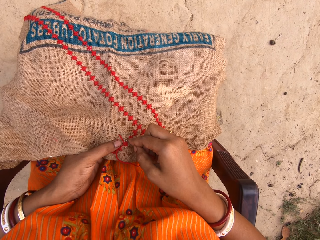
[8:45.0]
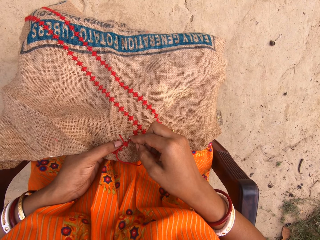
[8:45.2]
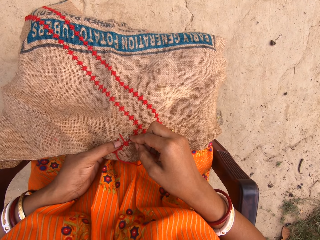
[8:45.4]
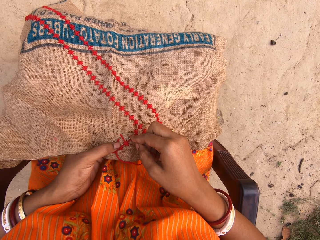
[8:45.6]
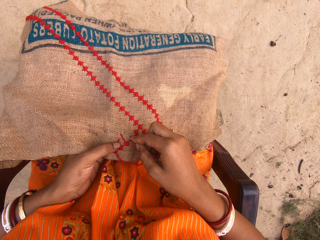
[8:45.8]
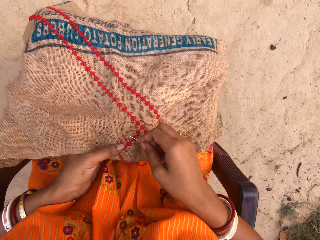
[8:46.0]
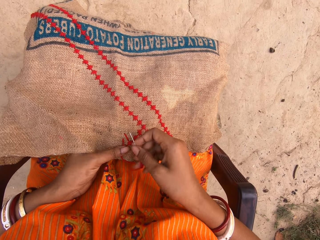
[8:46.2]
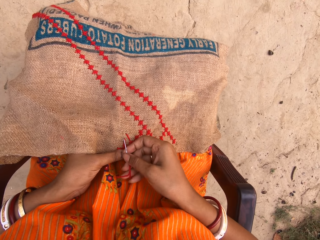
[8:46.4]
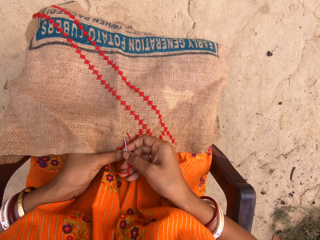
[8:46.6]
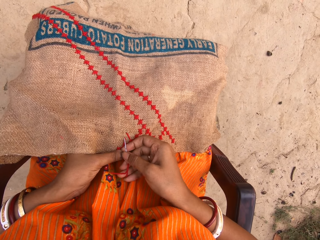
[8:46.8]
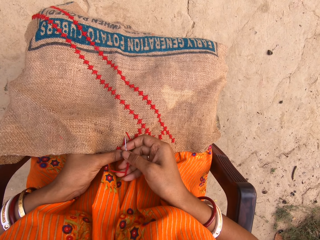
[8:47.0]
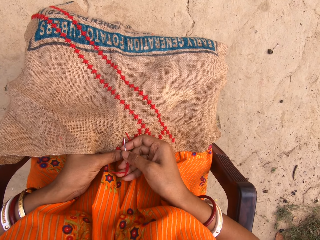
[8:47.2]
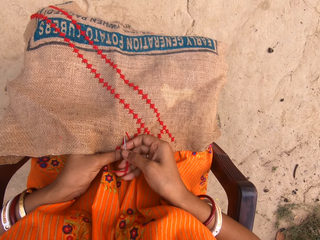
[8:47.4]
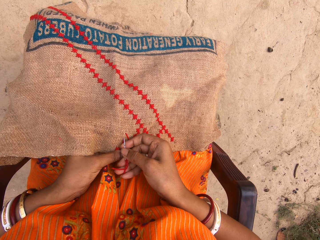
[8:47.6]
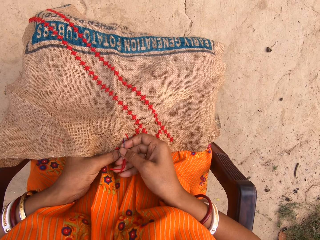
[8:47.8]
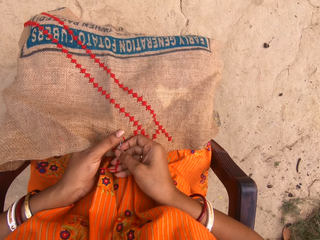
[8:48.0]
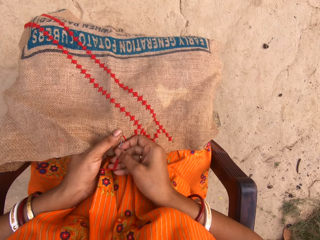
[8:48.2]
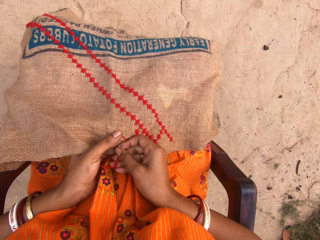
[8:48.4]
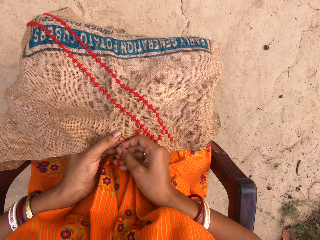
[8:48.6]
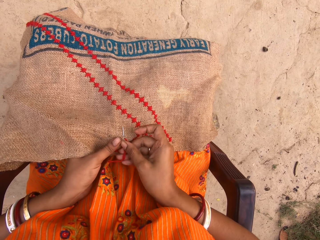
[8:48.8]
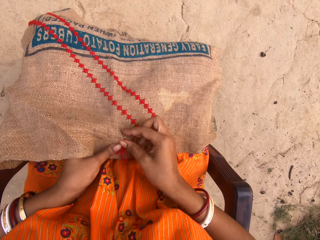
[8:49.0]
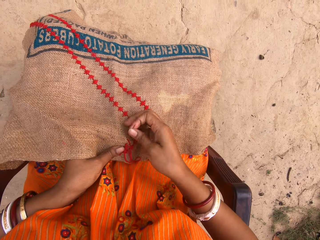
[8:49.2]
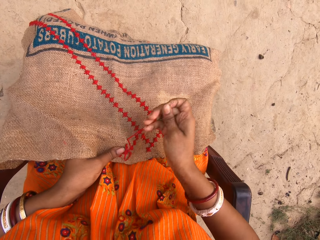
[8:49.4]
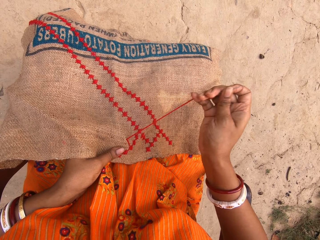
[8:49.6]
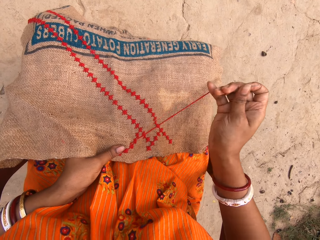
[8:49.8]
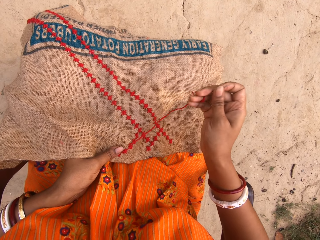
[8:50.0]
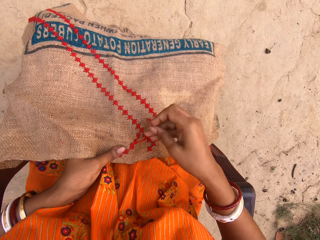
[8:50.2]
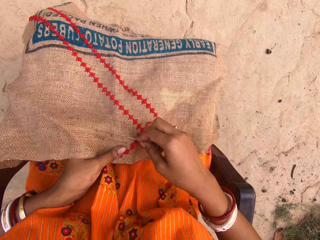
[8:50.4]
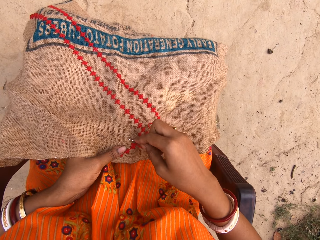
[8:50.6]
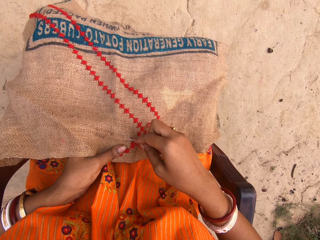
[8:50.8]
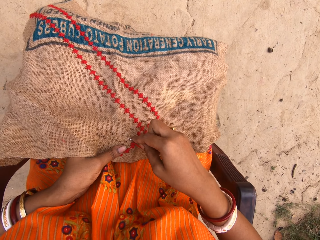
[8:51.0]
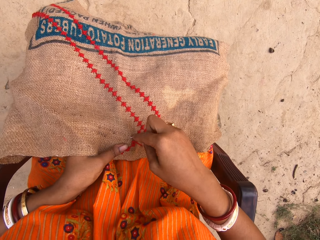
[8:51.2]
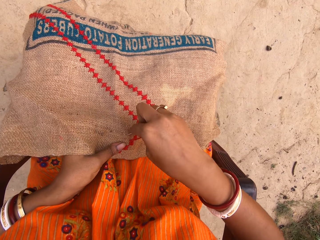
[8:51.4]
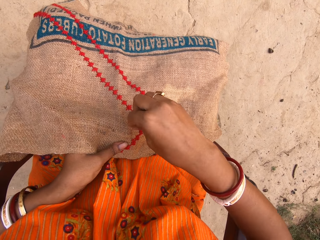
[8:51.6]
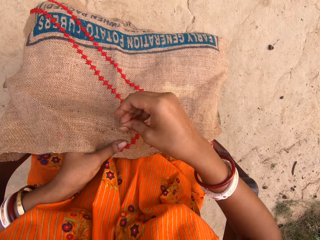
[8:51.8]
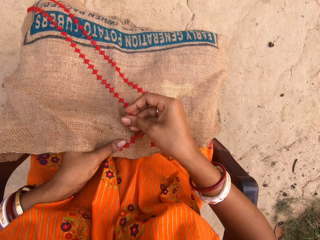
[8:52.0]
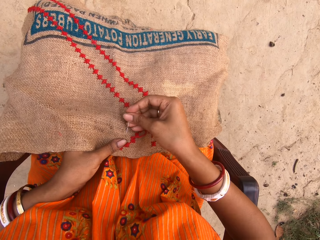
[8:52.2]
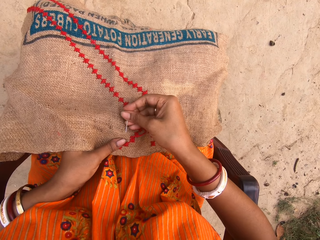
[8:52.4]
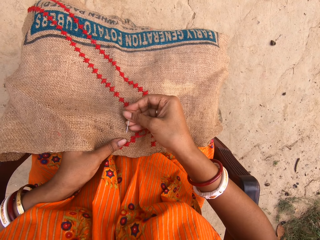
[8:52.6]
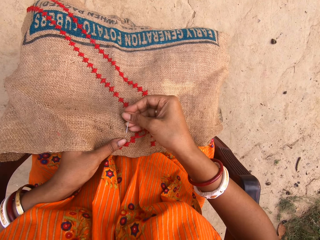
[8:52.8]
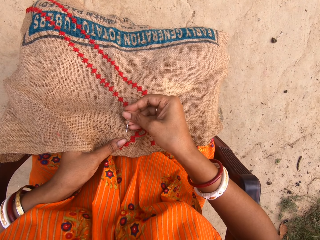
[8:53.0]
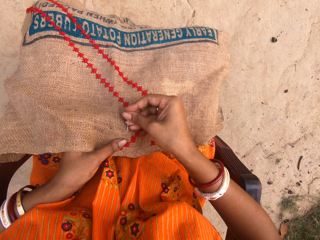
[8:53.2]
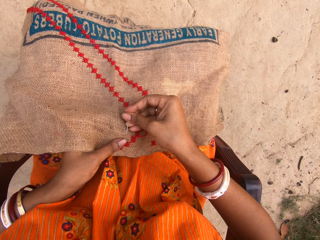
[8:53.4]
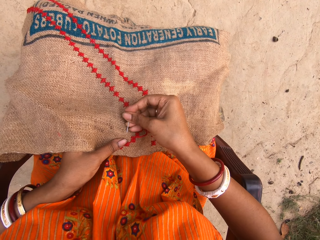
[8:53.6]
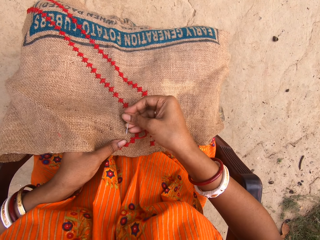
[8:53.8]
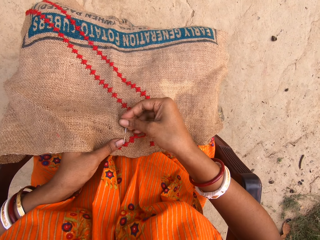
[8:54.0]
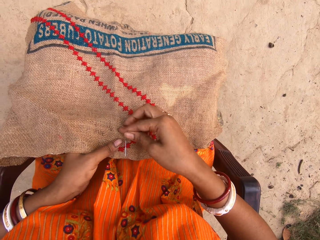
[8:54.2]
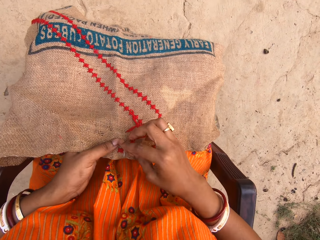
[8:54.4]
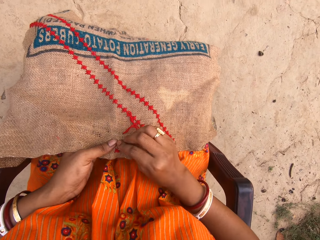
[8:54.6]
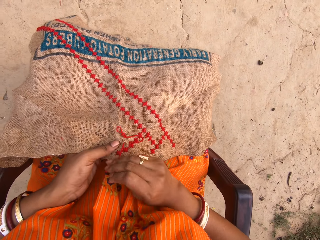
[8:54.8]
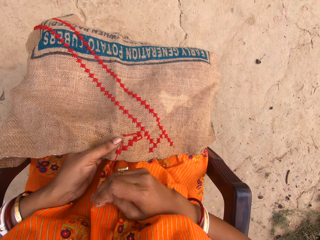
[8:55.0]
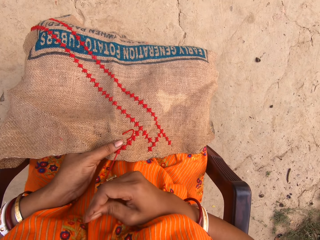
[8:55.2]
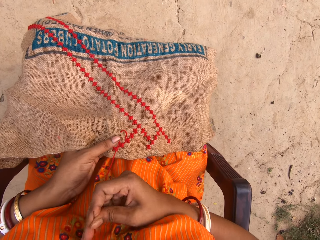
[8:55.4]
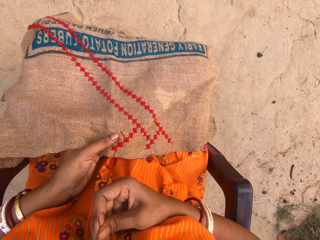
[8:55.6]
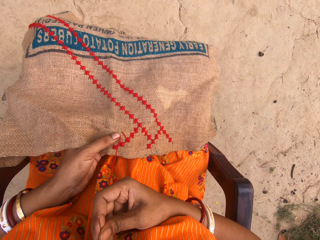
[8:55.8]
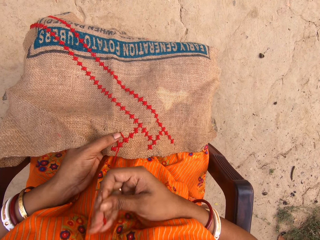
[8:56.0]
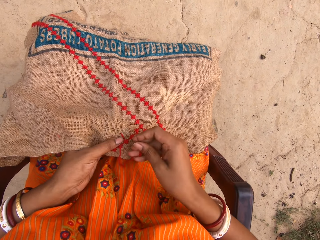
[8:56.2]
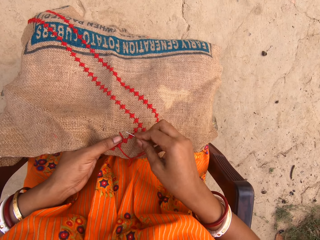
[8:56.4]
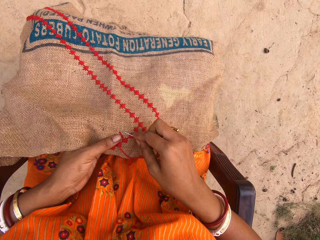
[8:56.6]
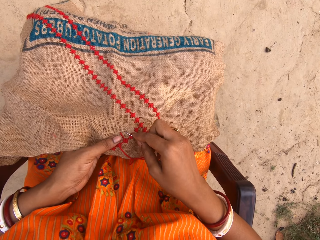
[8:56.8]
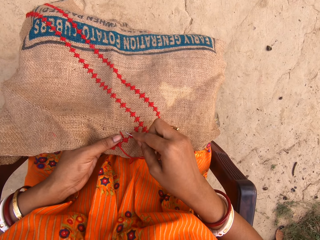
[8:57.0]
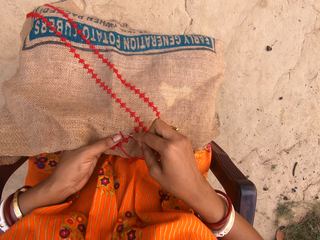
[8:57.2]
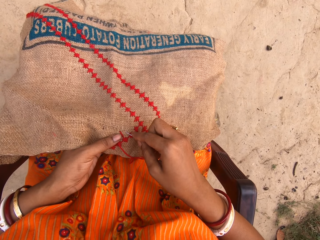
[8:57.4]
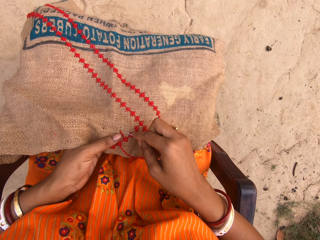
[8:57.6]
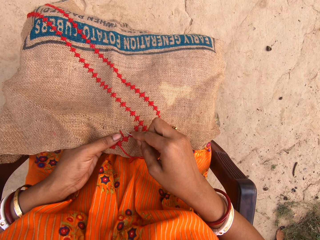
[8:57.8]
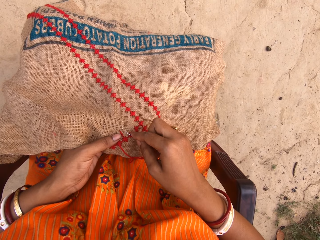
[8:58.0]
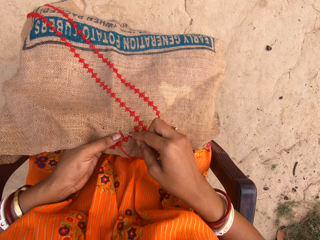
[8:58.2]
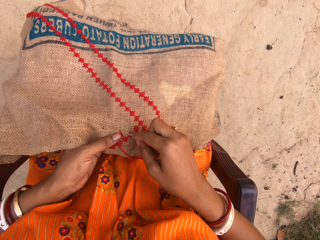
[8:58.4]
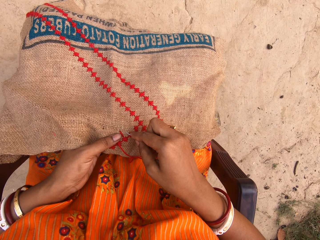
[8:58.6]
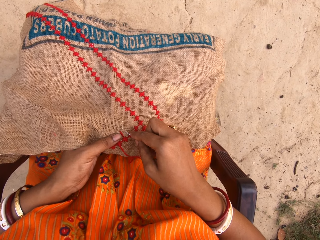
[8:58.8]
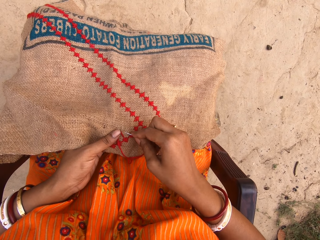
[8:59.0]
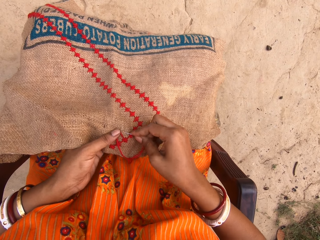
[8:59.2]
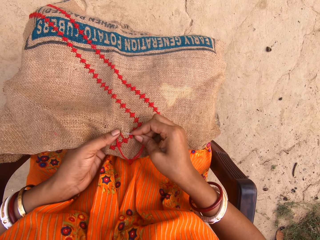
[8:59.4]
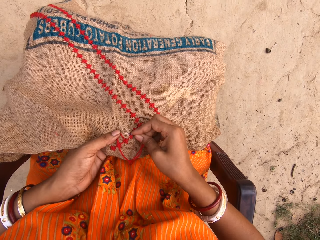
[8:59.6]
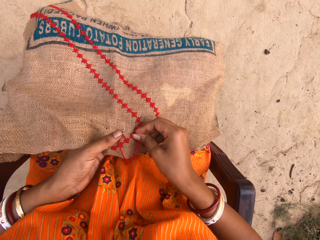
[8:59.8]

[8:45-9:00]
The camera wearer touches the needle. They put the needle on the fabric. They touch the needle. They put the needle on the fabric.

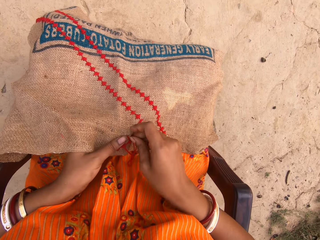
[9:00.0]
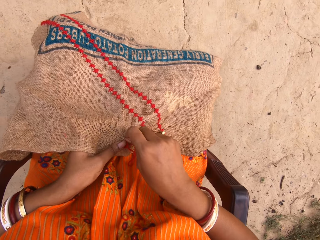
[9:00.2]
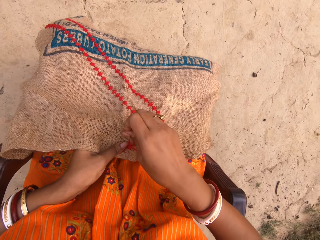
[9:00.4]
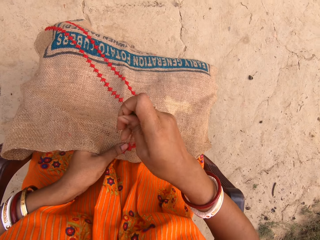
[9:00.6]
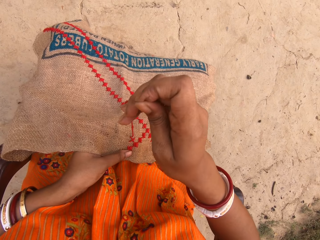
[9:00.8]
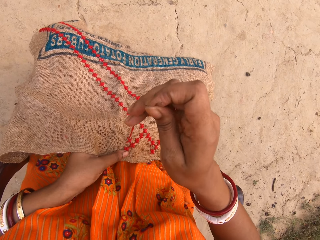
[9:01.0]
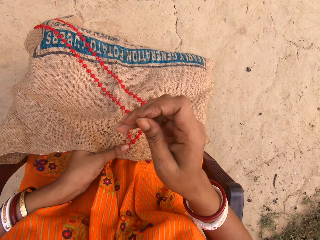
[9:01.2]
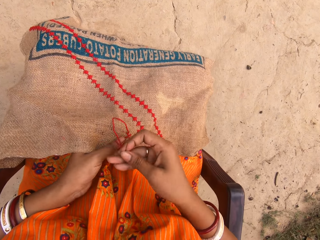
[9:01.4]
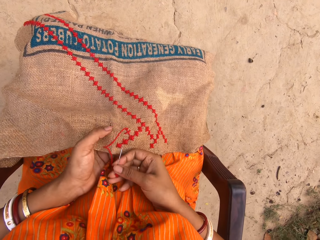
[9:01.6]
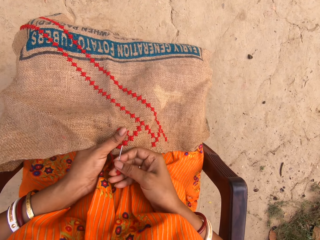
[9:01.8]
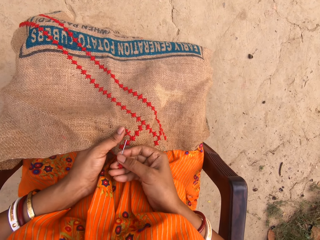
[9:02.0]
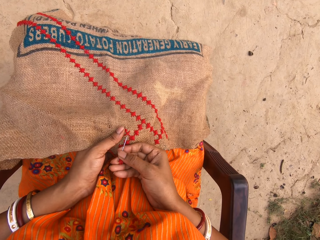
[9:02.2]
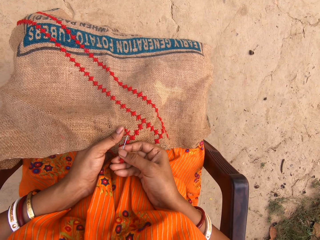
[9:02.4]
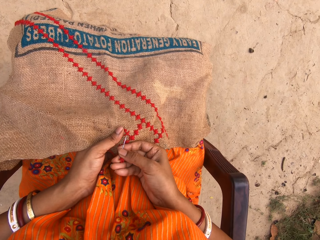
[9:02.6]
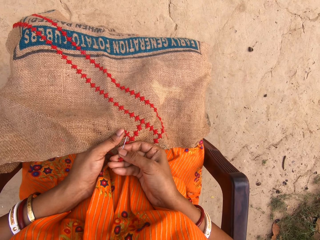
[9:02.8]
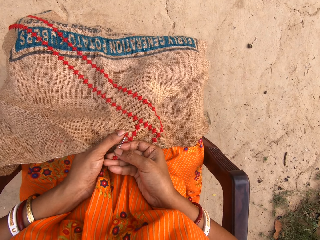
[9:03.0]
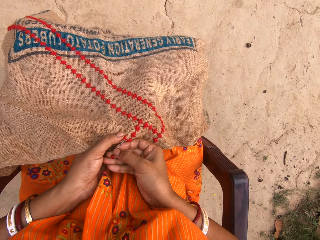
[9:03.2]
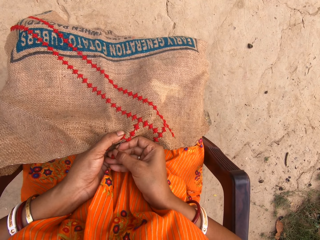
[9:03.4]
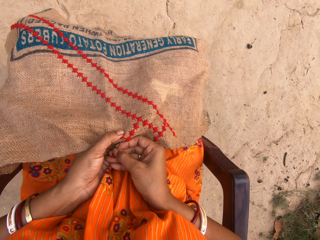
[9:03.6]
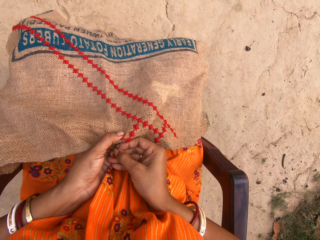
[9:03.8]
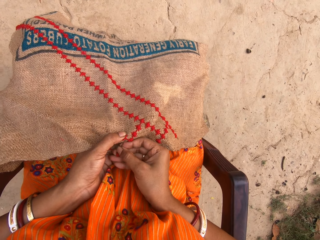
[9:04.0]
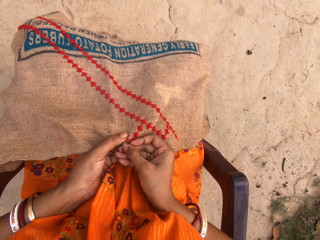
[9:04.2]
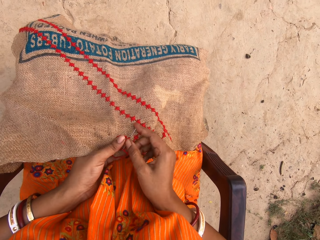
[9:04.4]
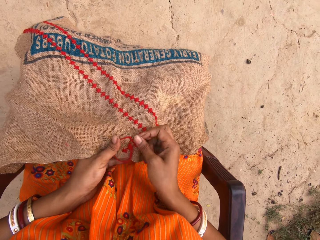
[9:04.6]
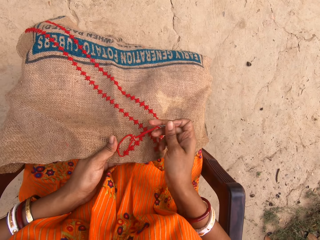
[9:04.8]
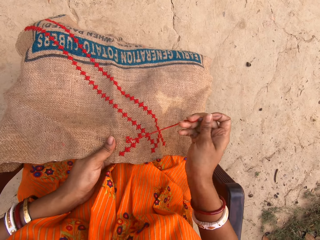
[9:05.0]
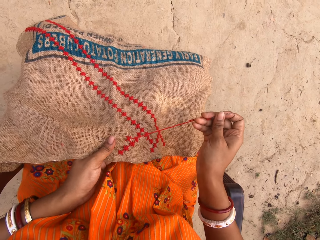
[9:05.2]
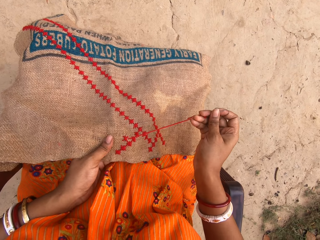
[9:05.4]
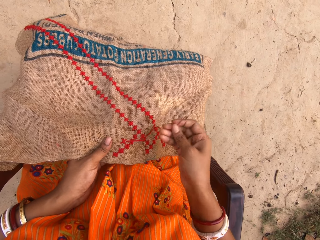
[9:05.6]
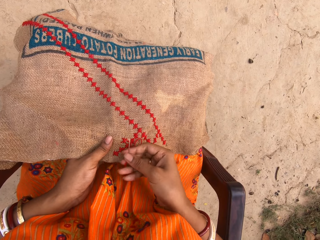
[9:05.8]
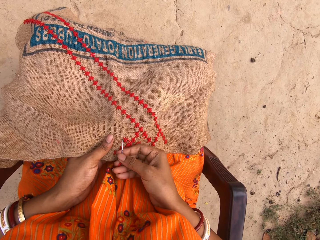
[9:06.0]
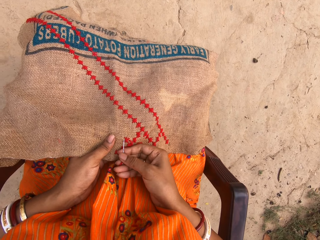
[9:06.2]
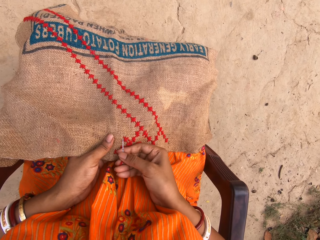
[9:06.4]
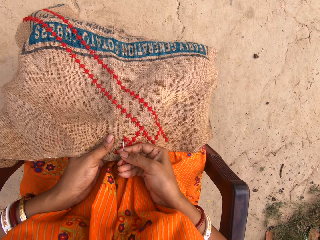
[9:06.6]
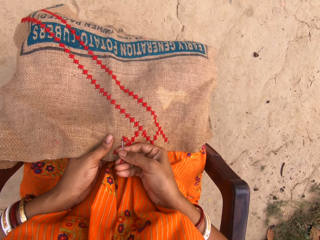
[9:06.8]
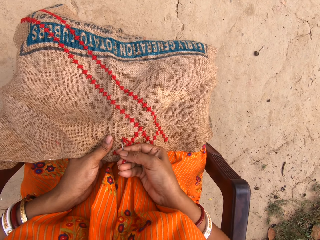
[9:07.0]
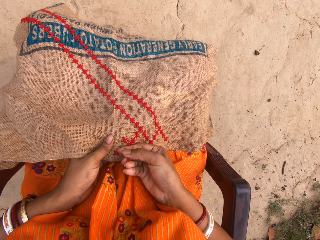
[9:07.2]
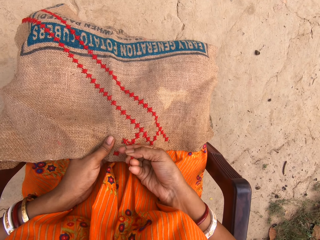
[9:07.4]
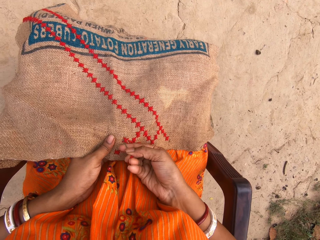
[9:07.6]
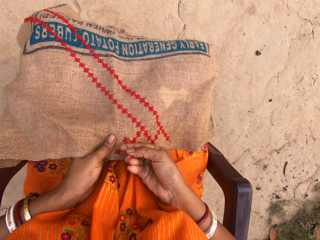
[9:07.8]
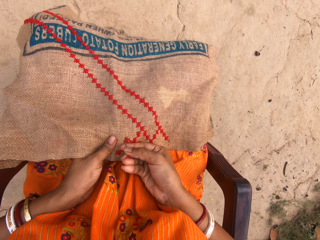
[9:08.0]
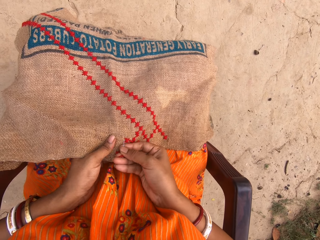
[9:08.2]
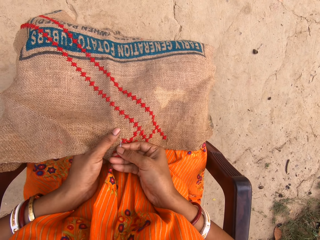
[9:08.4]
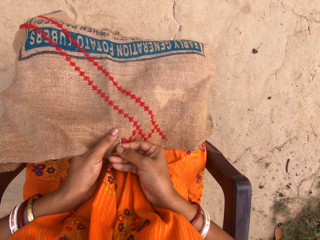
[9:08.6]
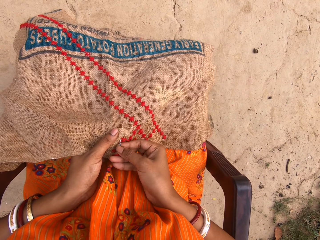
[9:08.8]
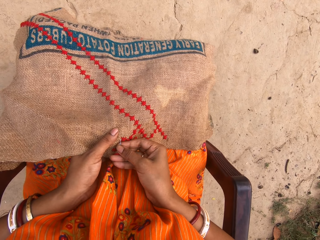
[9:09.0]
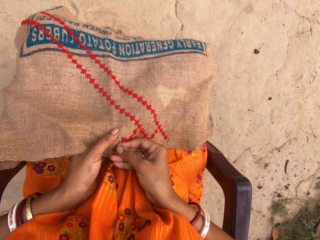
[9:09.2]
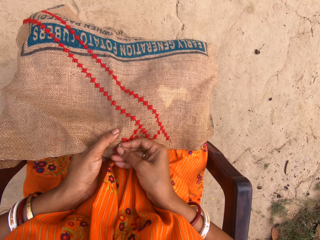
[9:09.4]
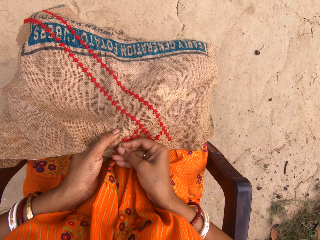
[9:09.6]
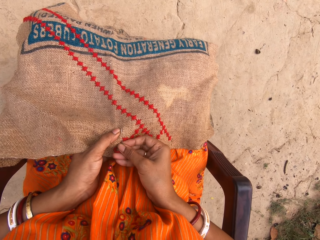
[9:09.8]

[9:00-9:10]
The camera wearer touches the needle. They put the needle on the fabric. They raise a hand. They put the needle on the fabric.
